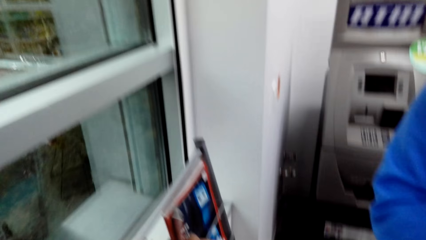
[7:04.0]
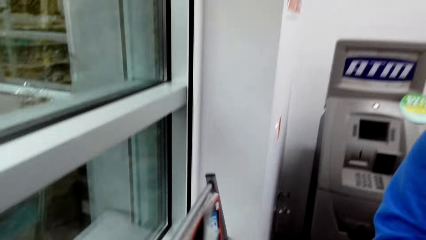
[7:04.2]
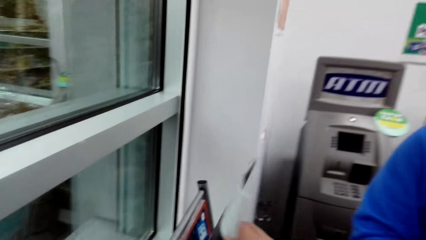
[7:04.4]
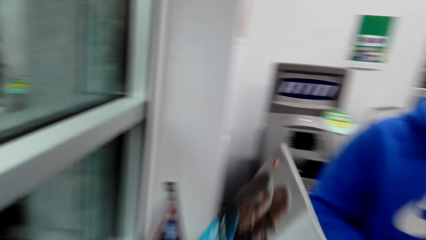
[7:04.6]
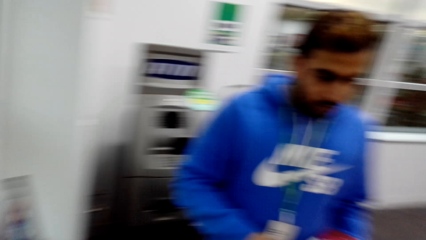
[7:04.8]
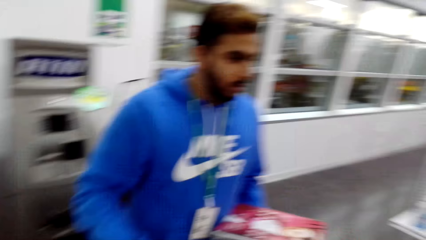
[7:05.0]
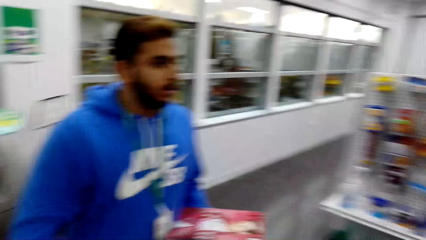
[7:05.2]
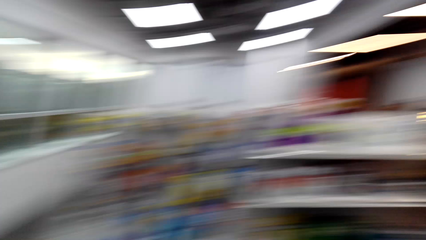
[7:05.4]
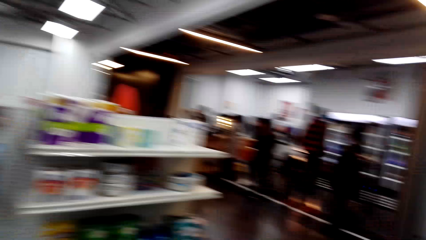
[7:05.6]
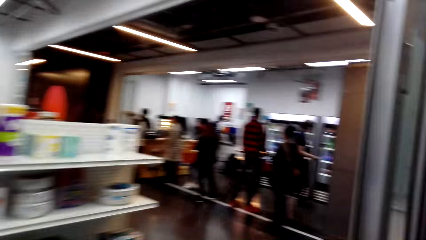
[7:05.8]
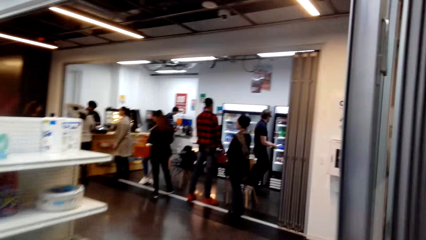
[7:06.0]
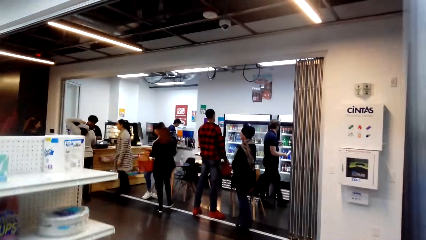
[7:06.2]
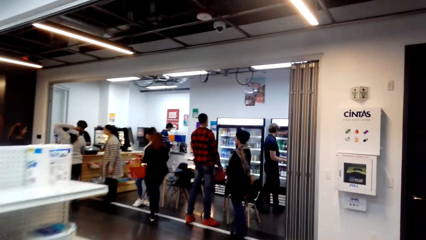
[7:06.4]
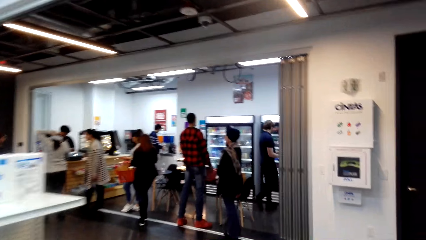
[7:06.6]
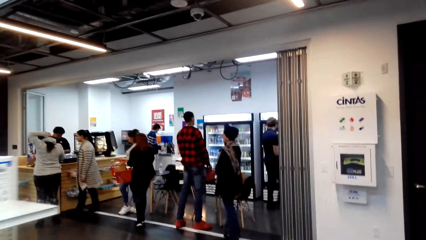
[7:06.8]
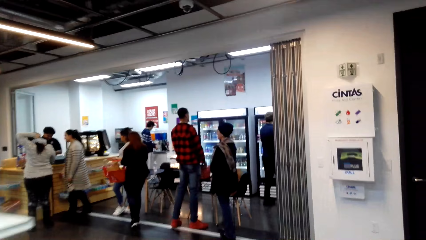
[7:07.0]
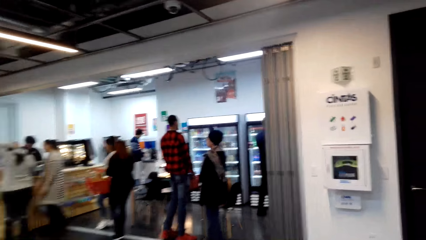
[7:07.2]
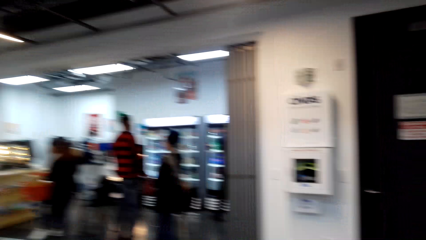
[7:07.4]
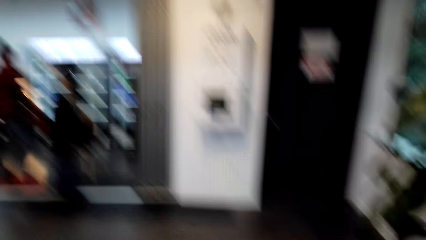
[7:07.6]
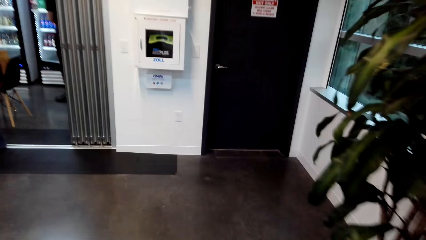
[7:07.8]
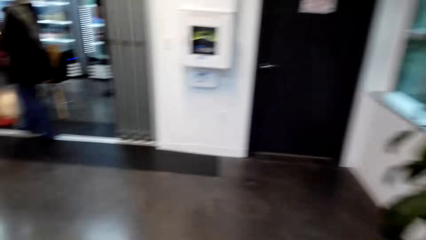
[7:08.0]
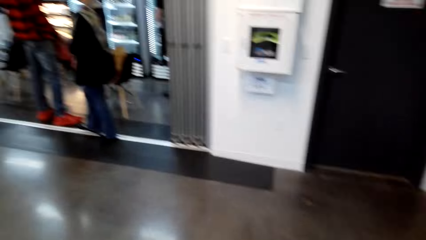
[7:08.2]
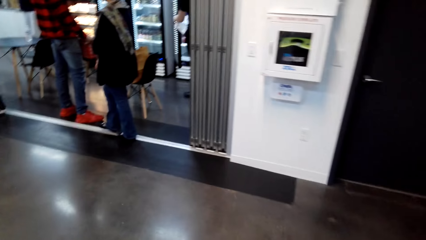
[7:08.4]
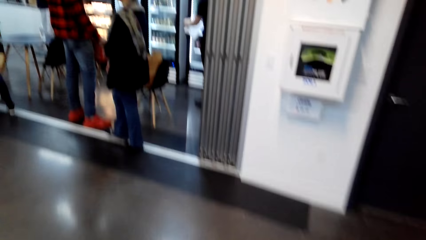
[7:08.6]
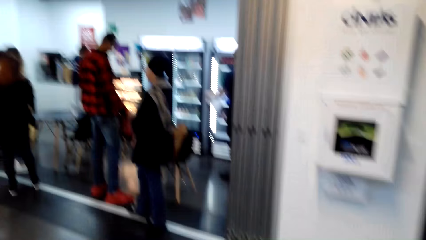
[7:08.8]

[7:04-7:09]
The camera wearer takes the novel from the shelf. They turn around and walk in the supermarket.

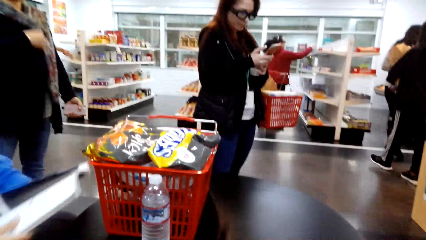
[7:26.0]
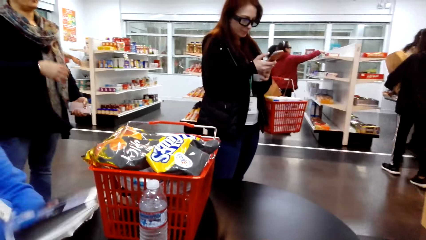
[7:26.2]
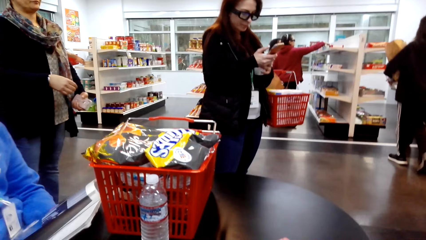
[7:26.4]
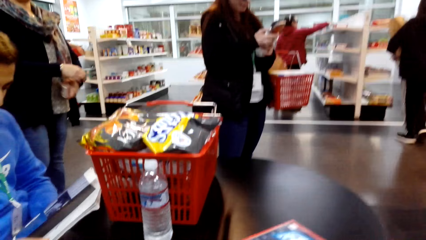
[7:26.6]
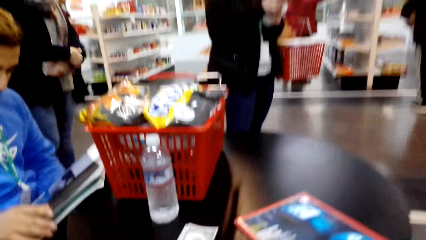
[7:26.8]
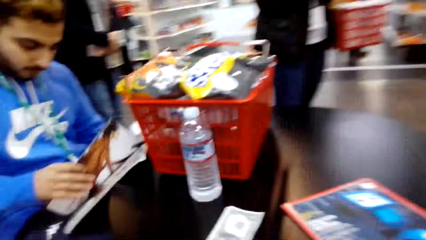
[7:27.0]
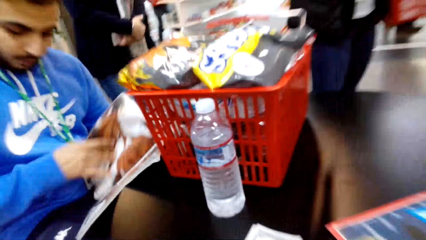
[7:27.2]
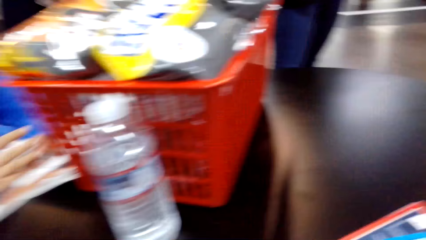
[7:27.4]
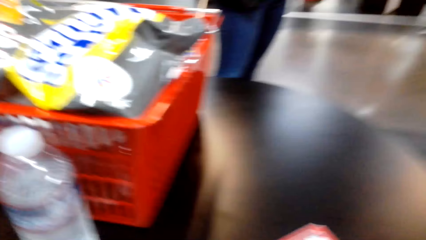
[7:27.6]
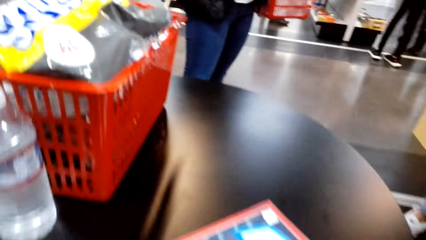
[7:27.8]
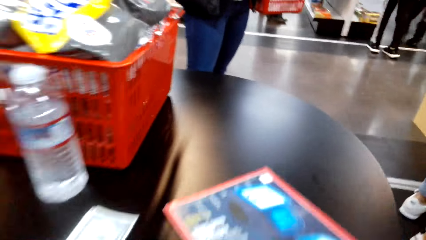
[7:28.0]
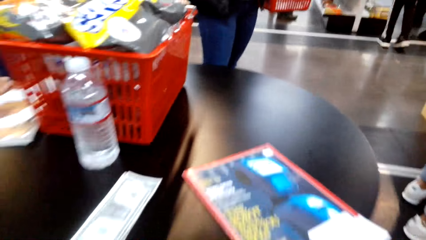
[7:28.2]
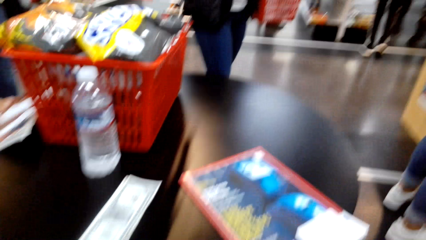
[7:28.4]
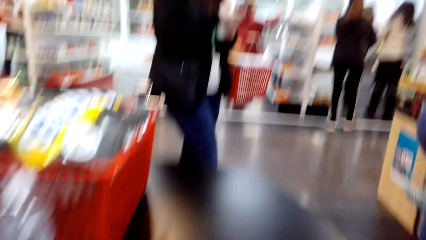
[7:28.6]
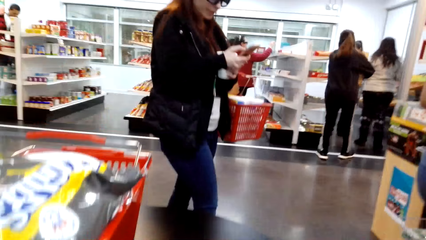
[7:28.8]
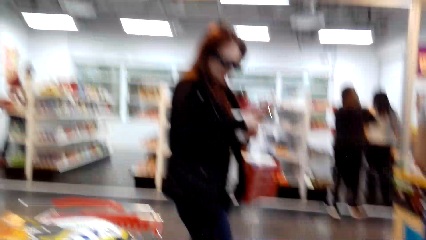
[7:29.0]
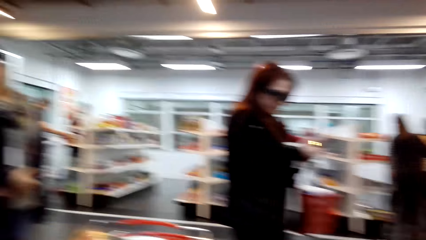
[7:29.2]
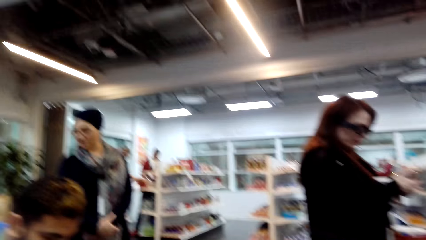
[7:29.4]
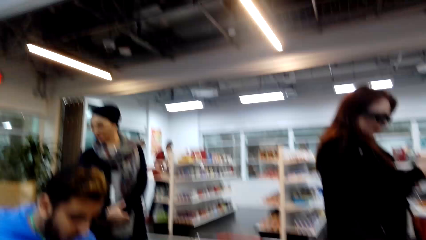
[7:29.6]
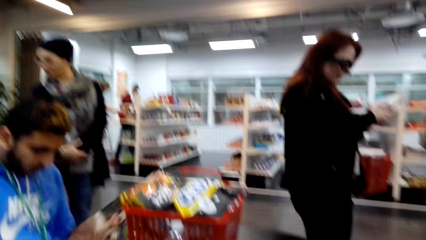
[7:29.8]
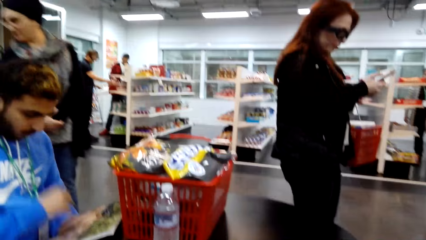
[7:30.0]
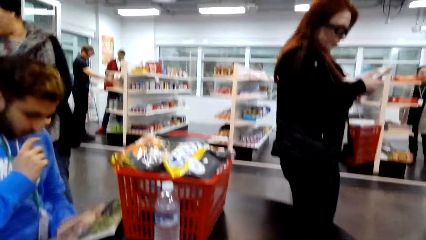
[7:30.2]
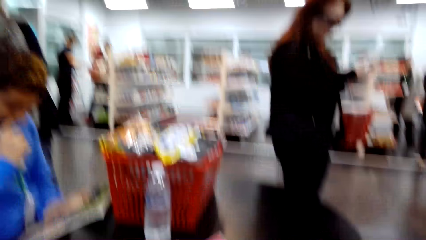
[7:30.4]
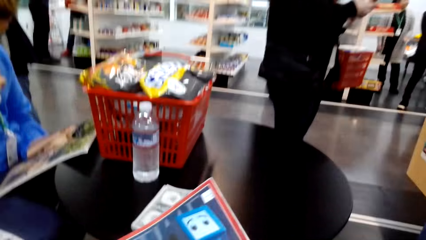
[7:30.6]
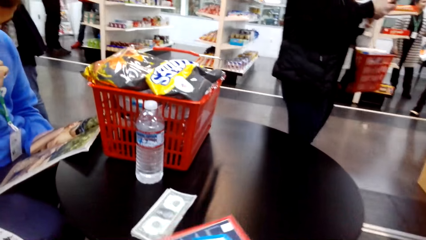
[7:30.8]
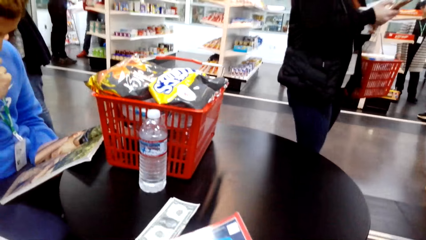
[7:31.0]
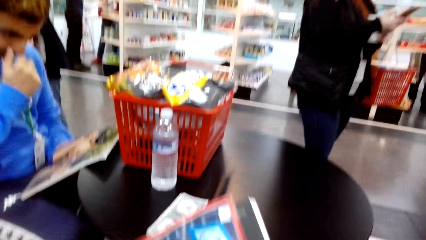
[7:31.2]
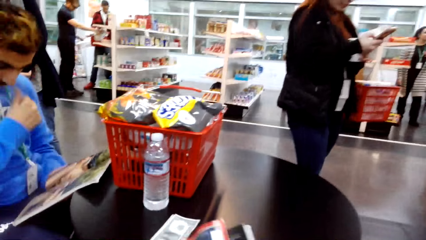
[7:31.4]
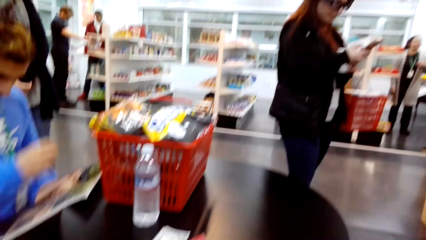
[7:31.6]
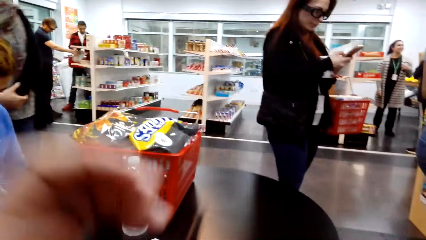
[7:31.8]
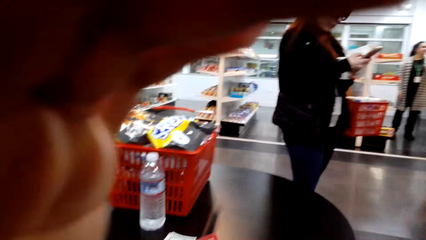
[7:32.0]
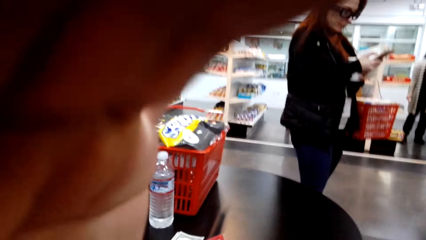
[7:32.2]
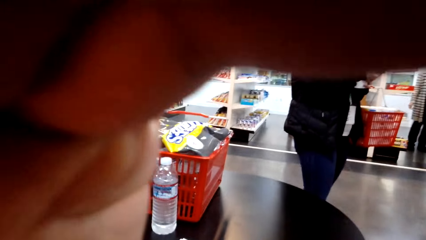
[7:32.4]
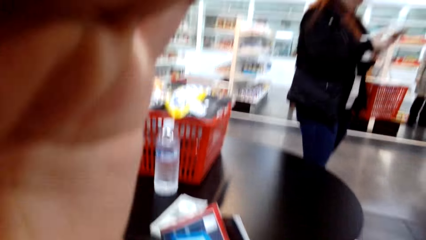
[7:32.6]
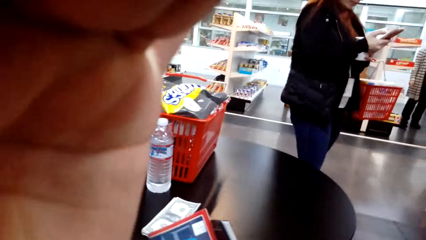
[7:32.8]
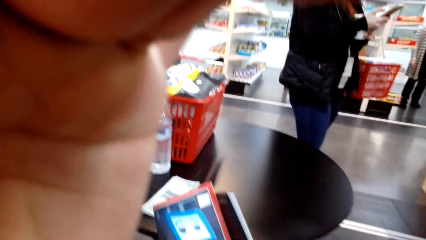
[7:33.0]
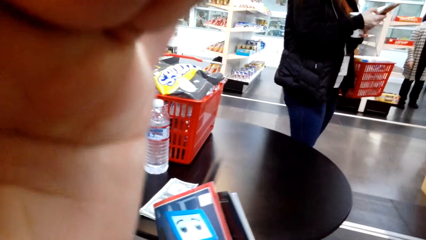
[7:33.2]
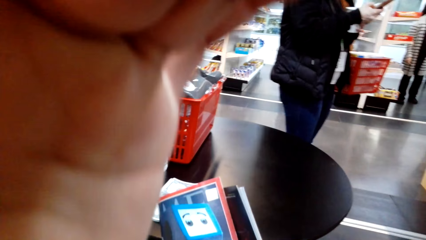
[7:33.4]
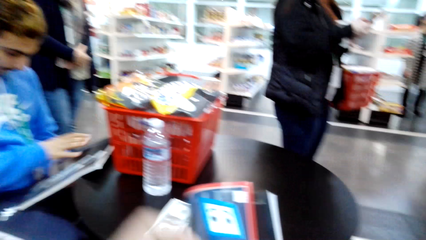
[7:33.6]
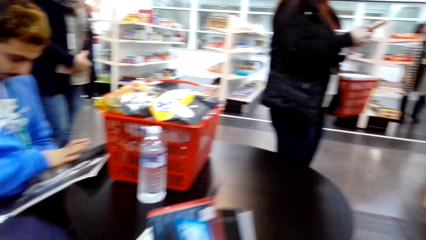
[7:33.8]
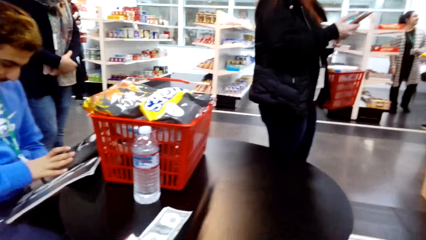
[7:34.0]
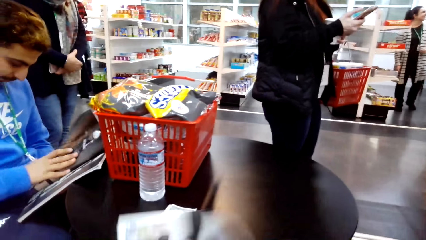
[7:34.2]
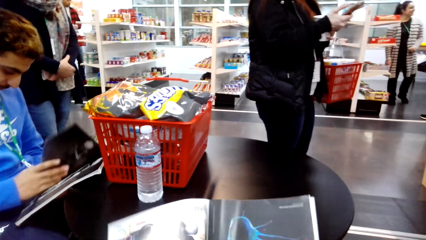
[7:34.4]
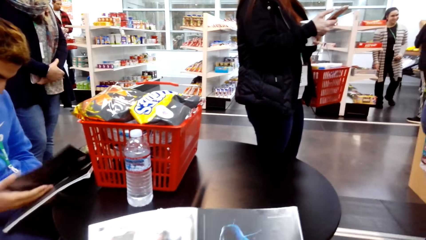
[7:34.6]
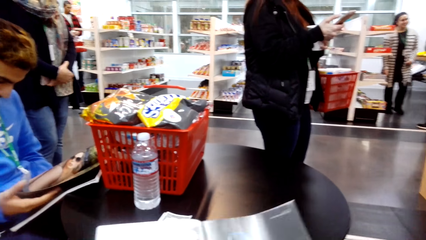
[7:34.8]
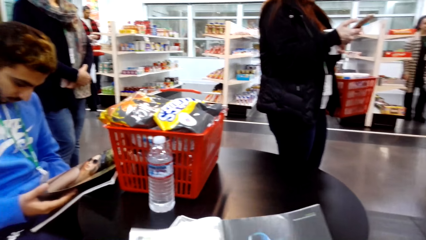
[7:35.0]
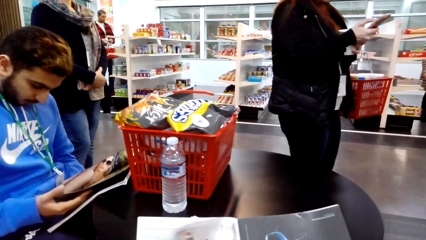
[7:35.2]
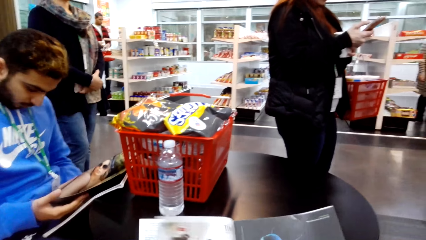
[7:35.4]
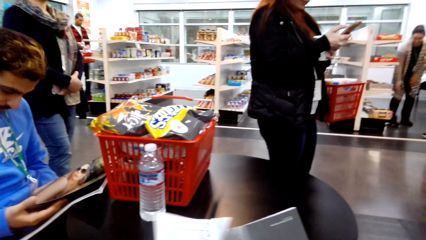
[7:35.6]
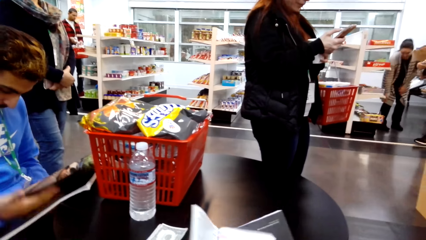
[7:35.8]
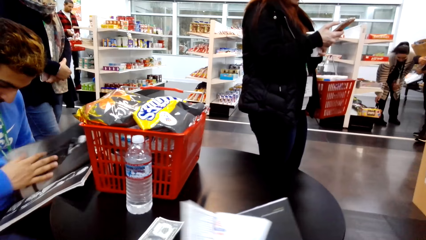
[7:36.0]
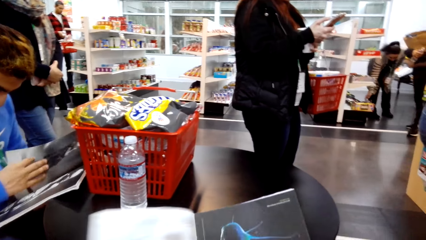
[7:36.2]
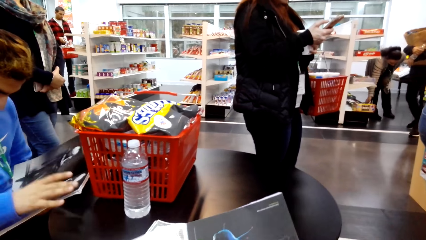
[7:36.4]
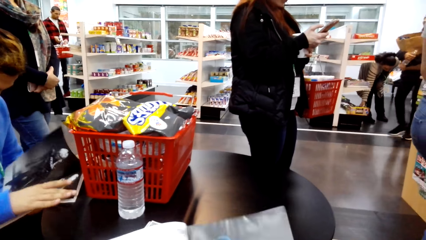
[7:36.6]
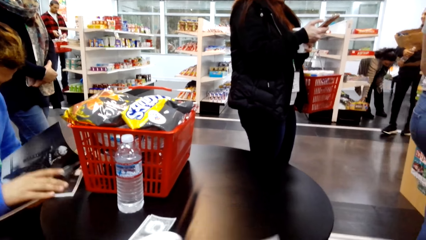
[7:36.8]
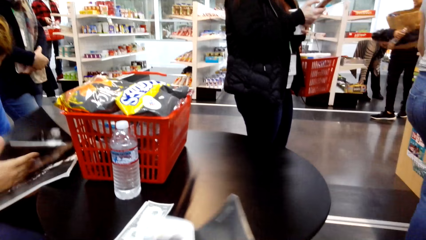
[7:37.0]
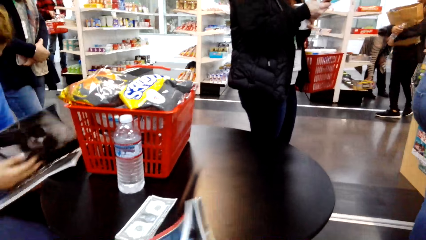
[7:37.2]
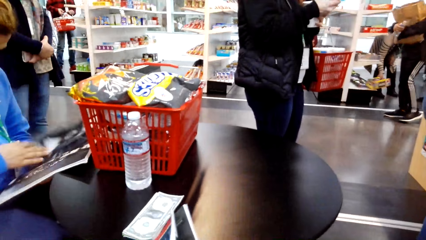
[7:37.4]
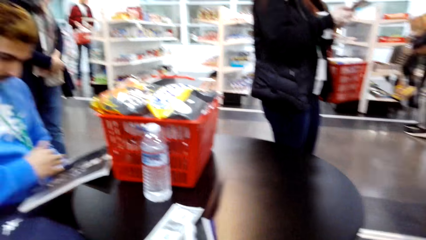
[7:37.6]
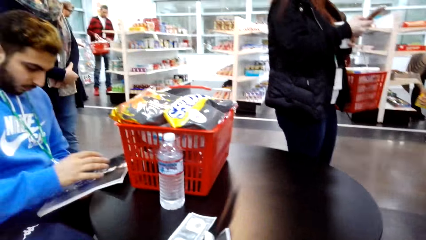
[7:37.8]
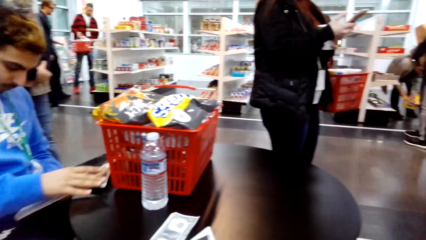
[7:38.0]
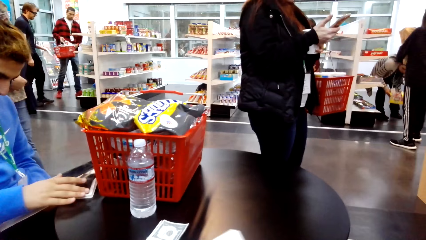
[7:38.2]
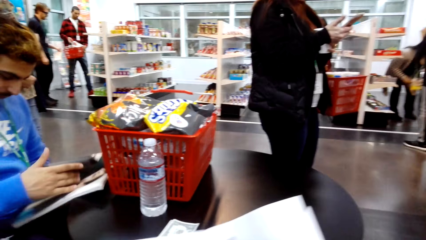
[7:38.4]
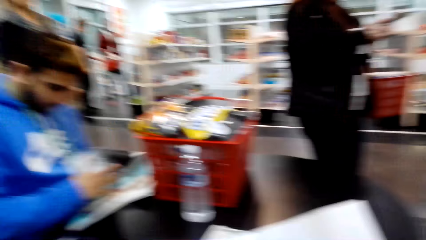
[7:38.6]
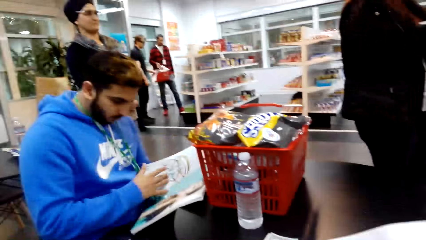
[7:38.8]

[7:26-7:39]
A man opens the novel. The camera wearer puts the money on the table. They look around. They take the novel from the table. They hold a magazine. They hold the camera. They touch something. They open the novel.
